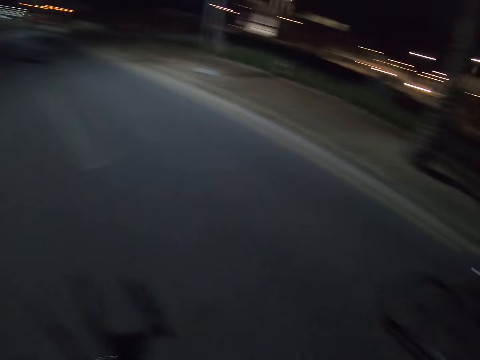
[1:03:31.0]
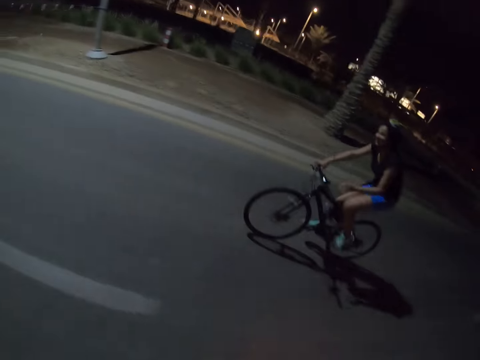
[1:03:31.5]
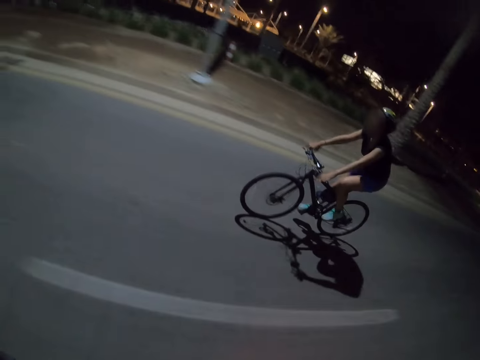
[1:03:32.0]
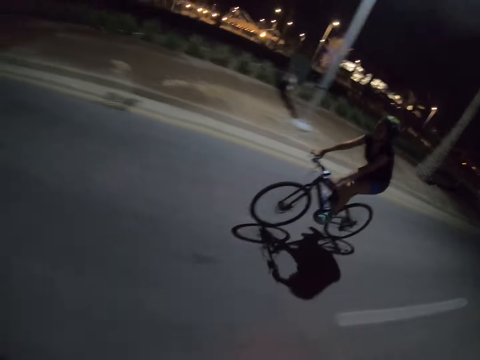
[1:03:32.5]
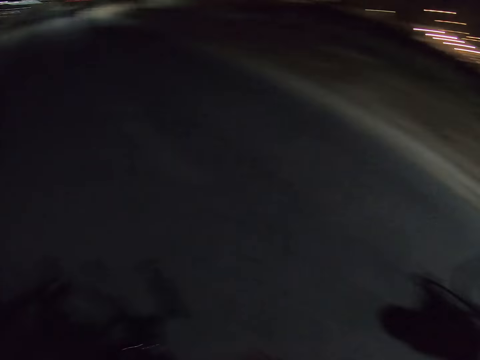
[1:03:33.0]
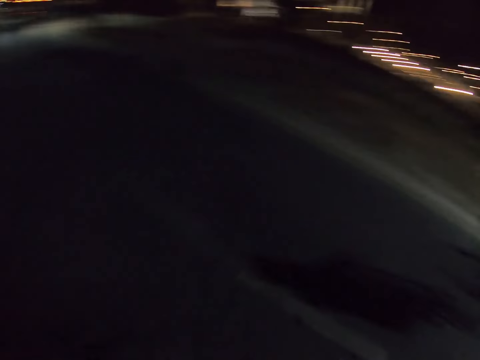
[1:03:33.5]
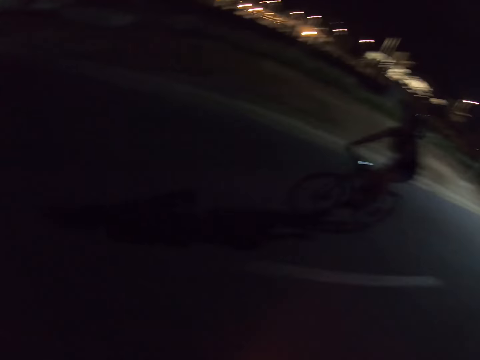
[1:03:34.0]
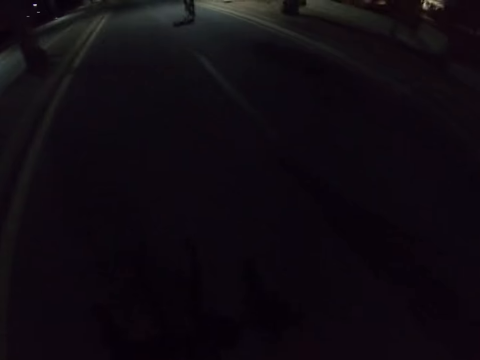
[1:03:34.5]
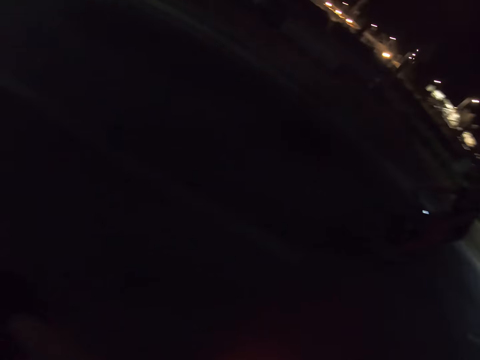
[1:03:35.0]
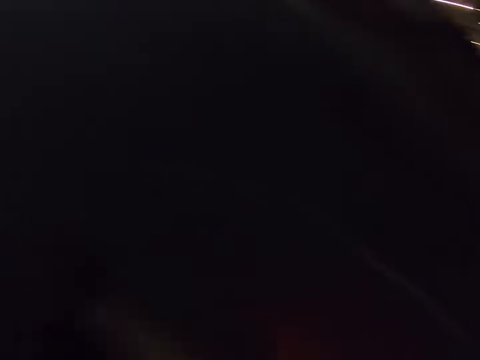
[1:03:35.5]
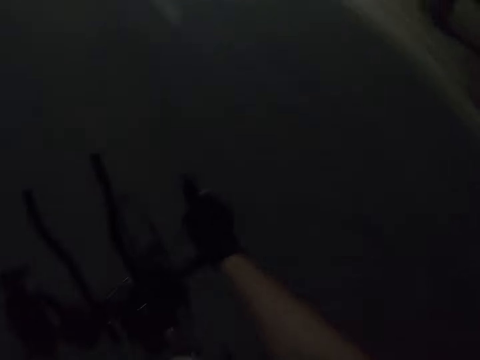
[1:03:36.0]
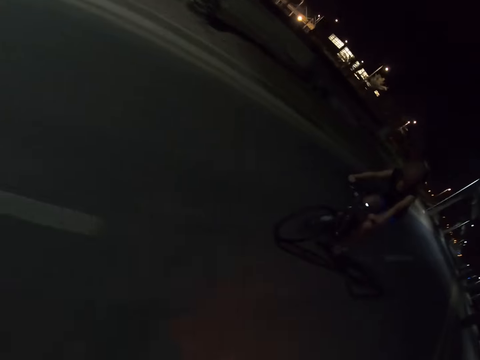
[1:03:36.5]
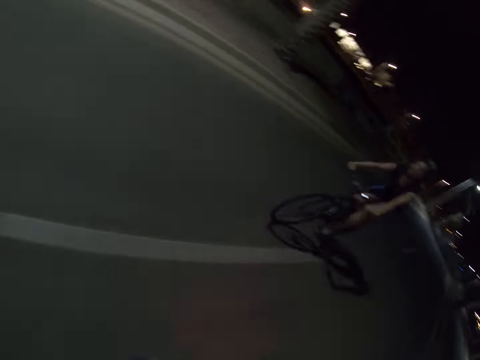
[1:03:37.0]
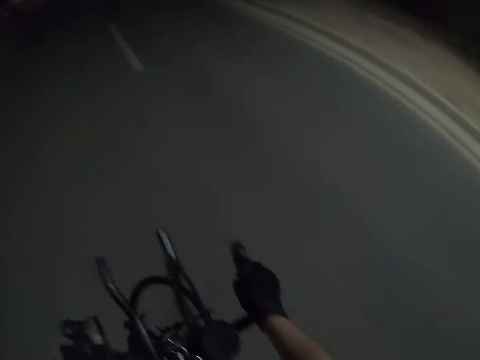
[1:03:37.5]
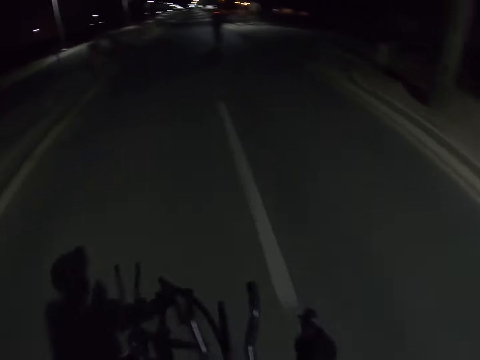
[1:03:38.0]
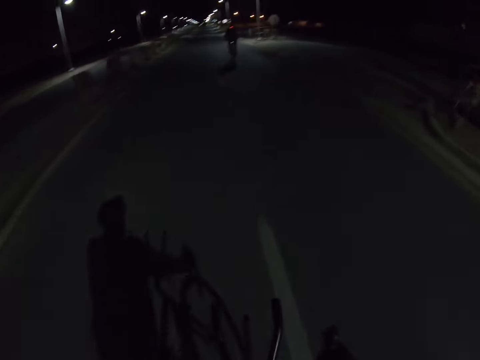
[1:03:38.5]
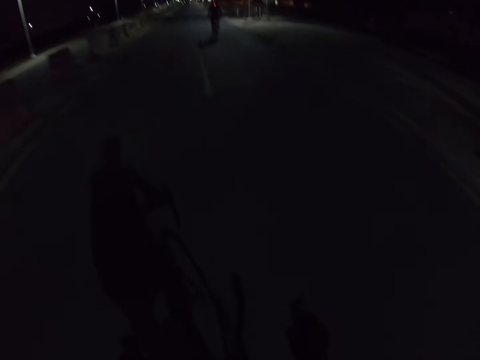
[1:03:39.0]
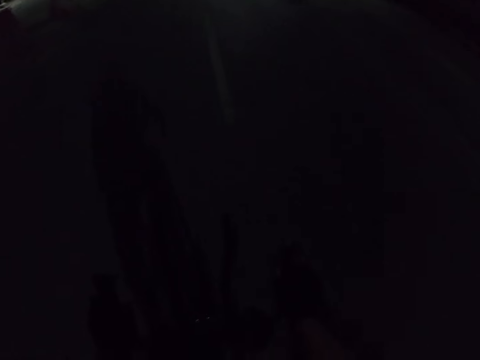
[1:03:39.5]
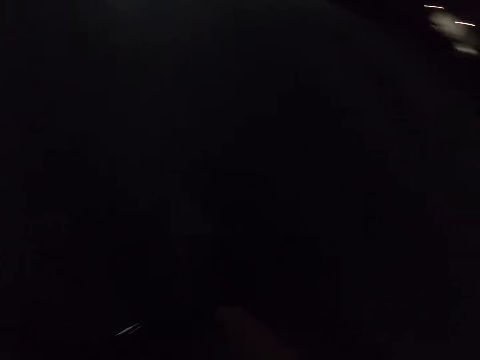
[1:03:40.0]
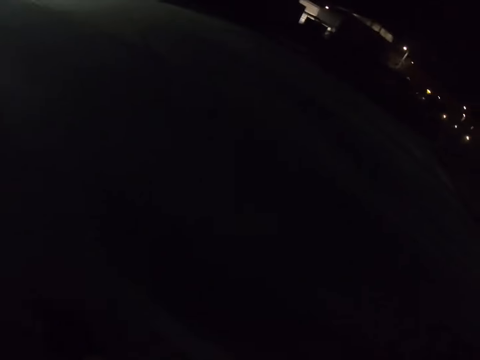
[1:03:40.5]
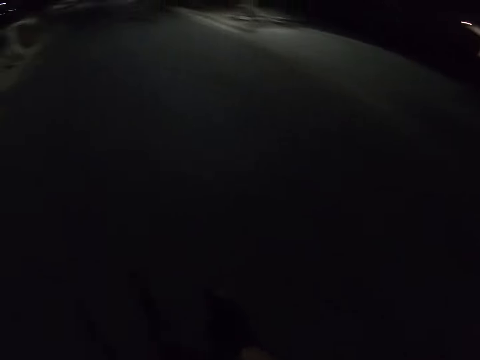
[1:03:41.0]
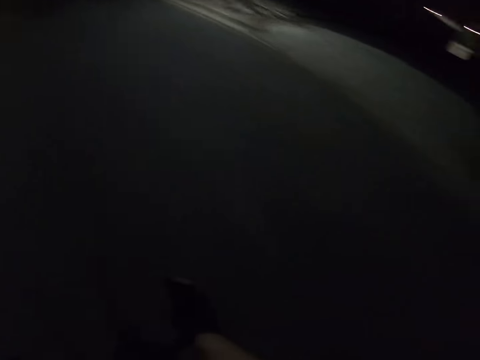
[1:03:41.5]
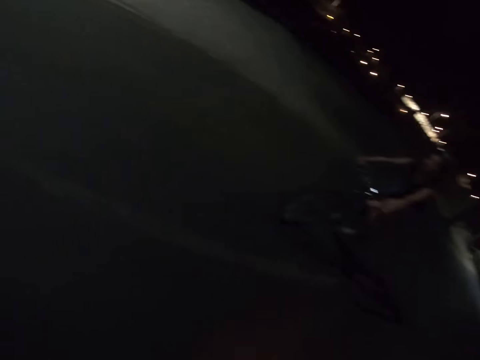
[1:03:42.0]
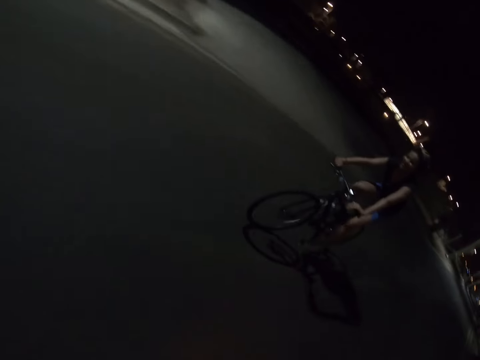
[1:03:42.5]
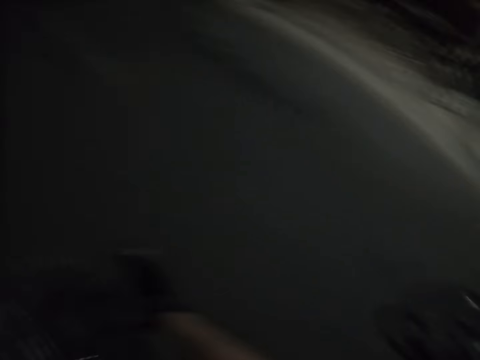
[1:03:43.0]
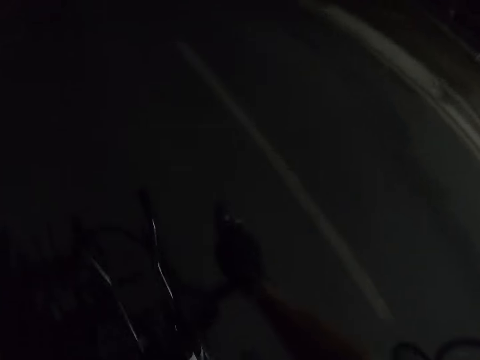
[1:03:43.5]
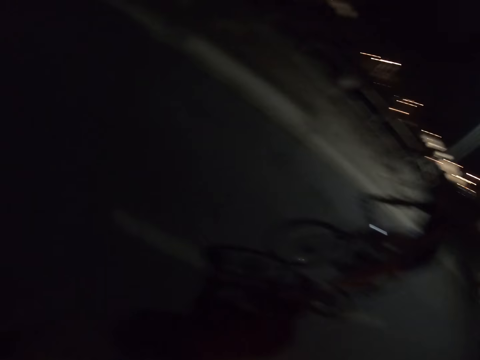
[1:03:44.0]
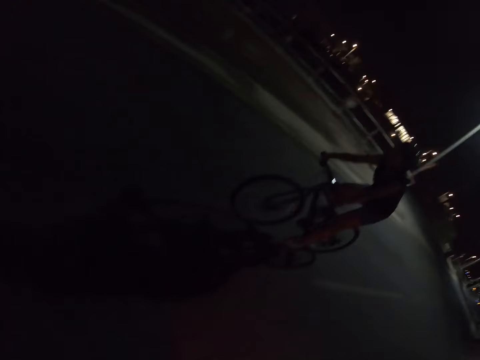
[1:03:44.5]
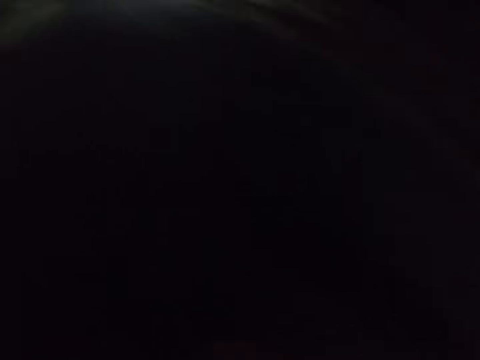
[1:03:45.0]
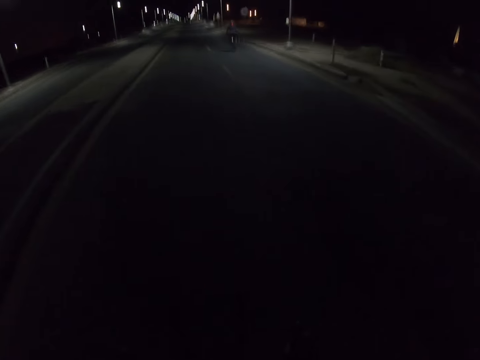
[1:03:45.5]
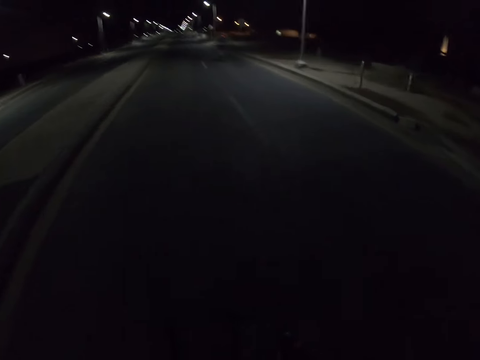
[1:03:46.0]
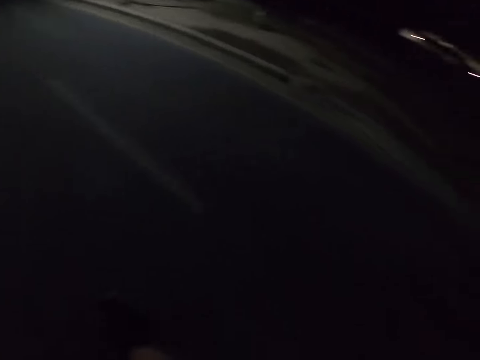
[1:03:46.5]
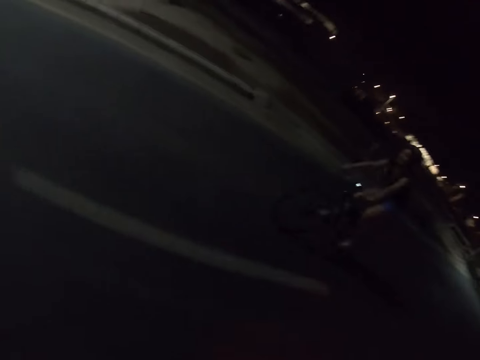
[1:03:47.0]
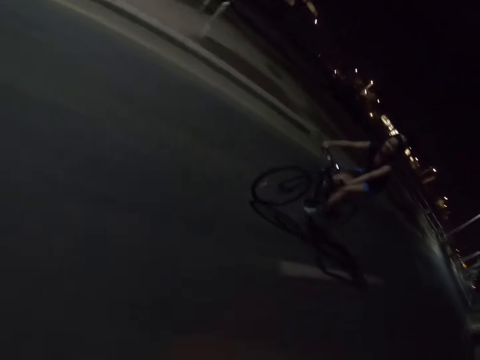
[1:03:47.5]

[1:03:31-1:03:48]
The camera wearer cycles on the road. A lady cycles on the road. The camera wearer cycles on the road. The lady cycles on the road. The camera wearer cycles on the road. The lady cycles on the road. The camera wearer cycles on the road. The lady cycles on the road. The camera wearer cycles on the road. The lady cycles on the road. The camera wearer cycles on the road.

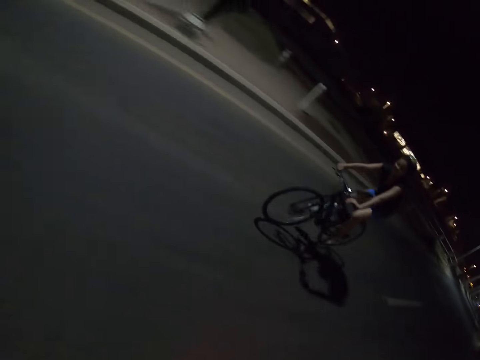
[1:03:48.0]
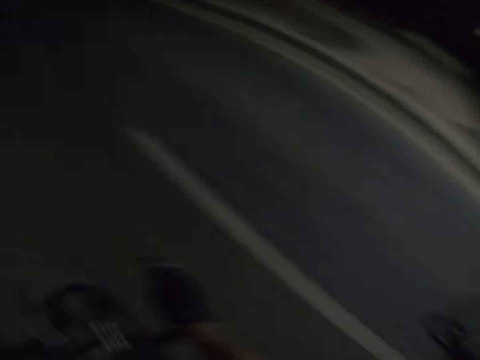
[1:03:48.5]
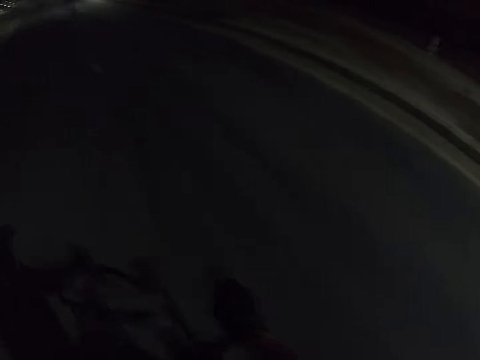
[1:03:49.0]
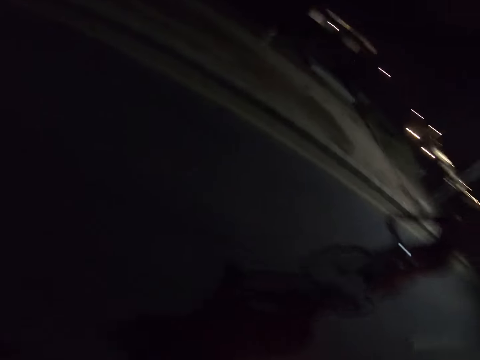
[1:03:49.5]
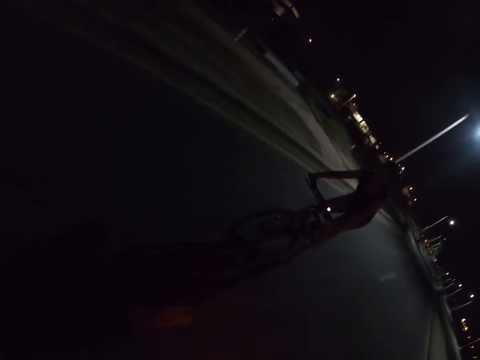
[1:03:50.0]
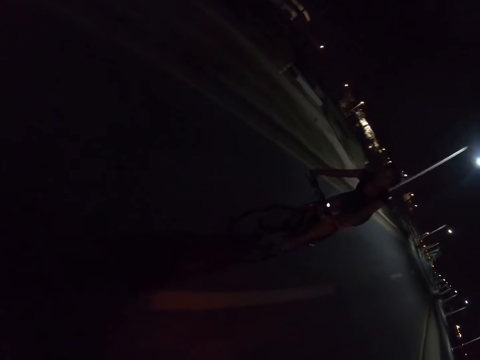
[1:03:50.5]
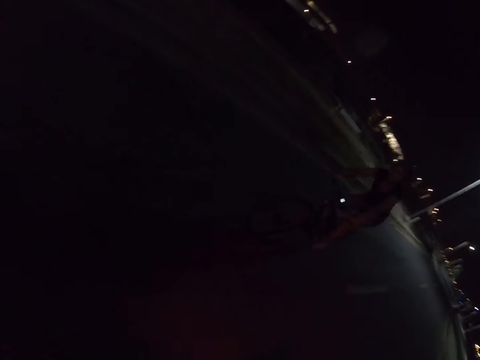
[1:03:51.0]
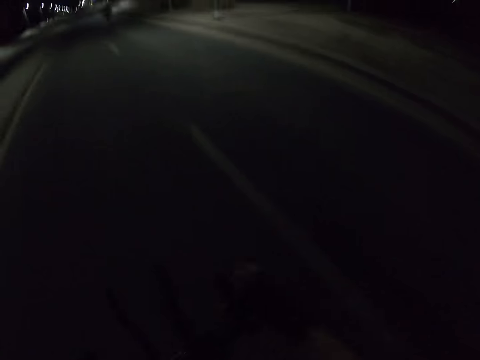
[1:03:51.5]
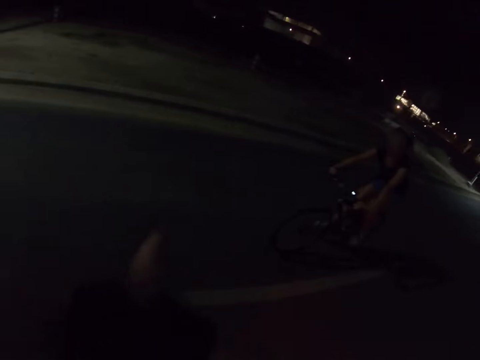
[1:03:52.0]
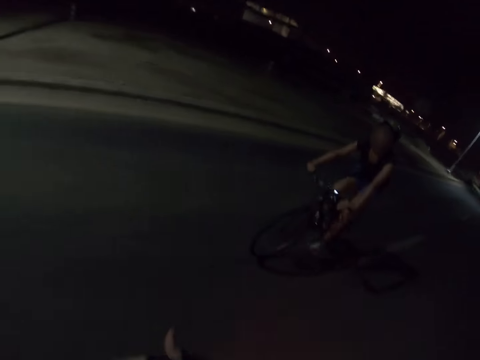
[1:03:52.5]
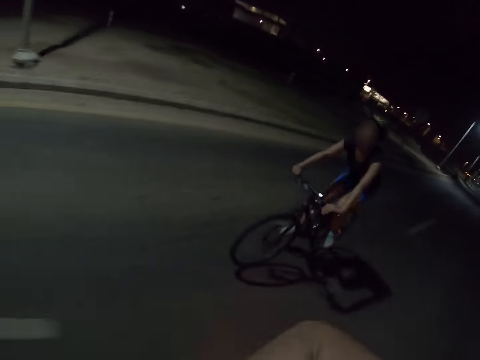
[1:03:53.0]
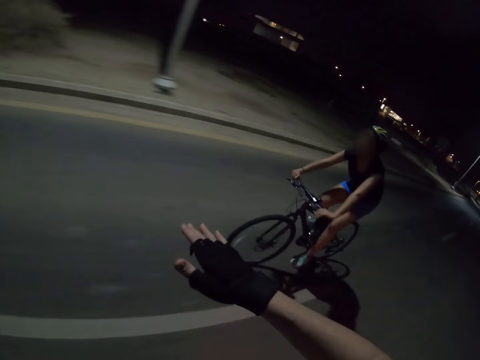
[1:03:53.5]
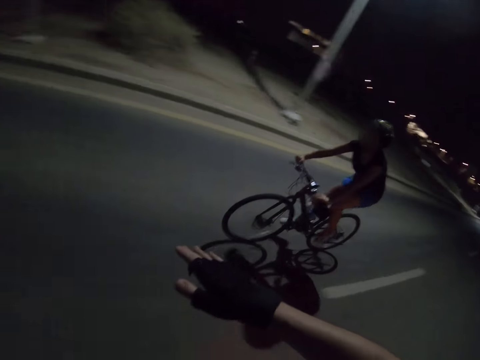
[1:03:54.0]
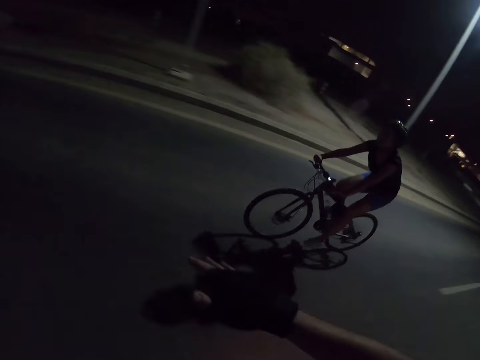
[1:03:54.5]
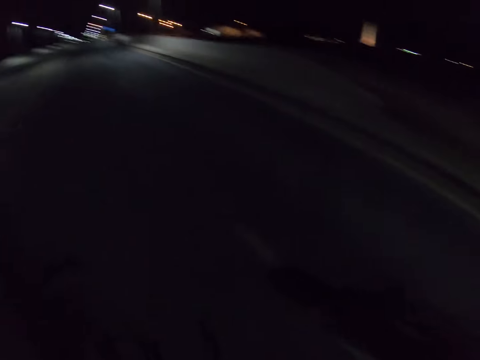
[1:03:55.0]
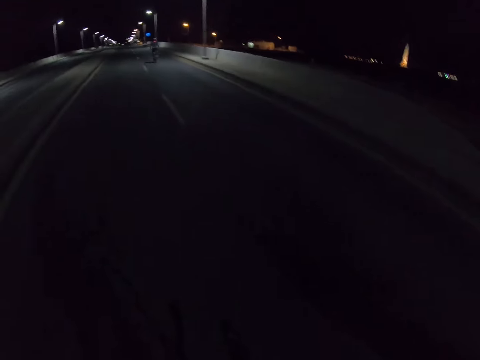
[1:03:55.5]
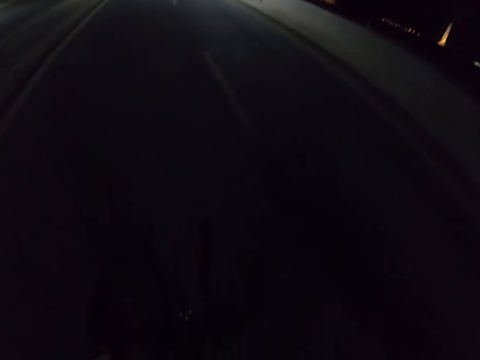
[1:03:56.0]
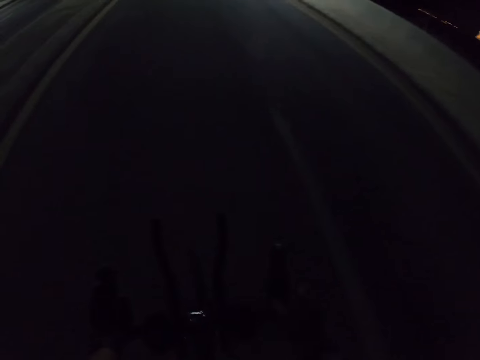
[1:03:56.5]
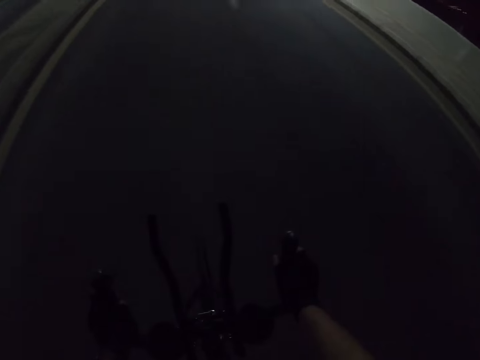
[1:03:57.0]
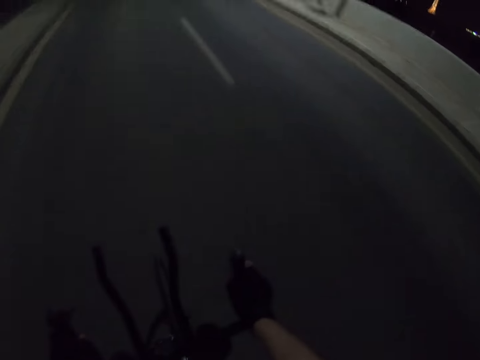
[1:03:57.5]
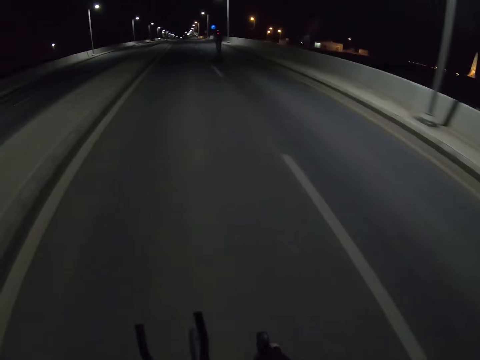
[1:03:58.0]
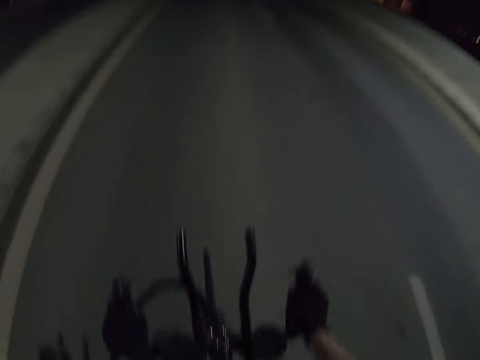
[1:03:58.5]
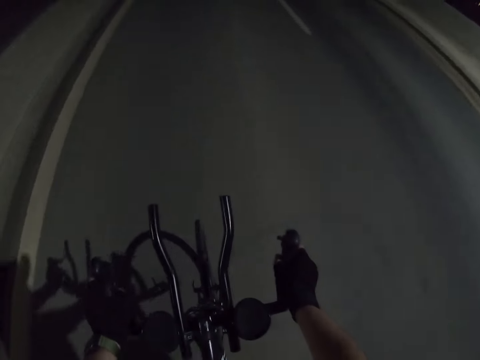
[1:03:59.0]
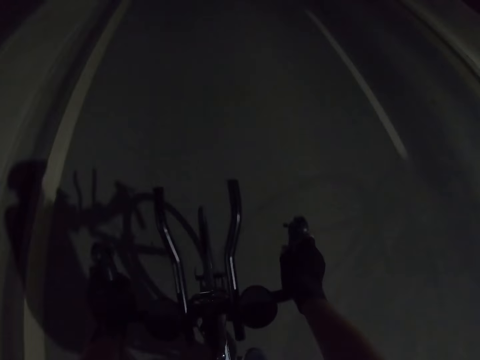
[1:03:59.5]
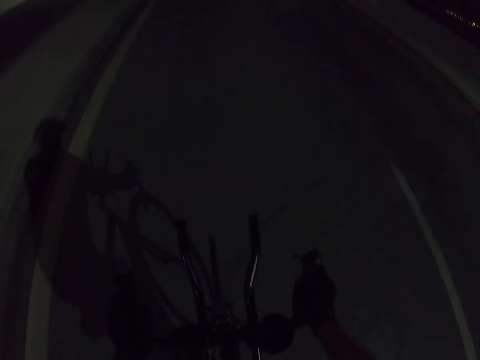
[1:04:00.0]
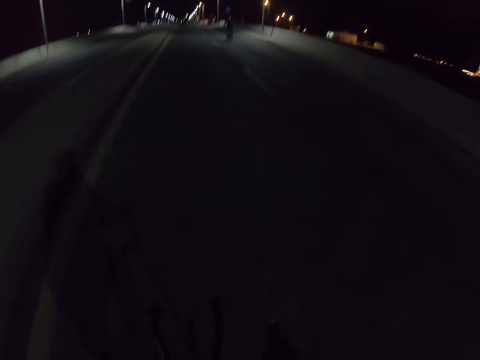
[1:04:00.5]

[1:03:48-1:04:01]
A lady cycles on the road. The camera wearer cycles on the road. The lady cycles on the road. The camera wearer interacts with the lady. He stretches his right hand and cycles on the road.
